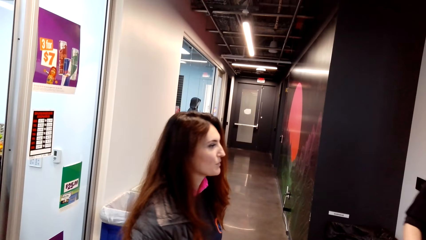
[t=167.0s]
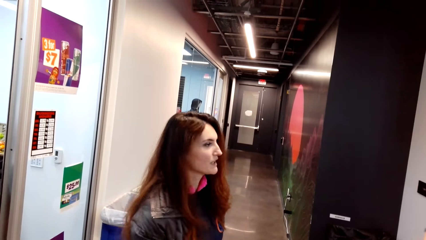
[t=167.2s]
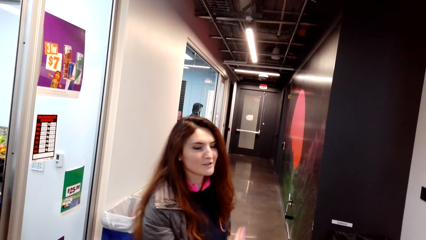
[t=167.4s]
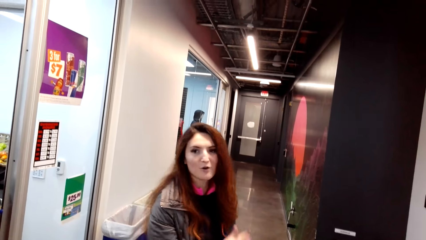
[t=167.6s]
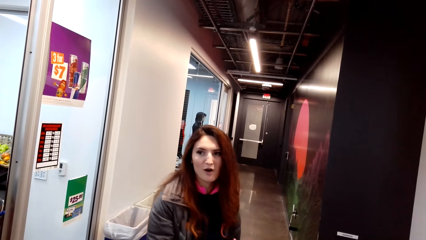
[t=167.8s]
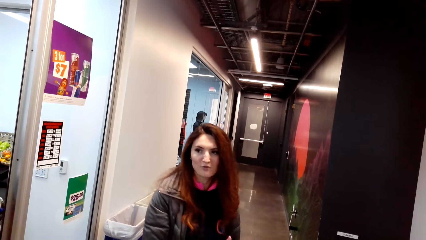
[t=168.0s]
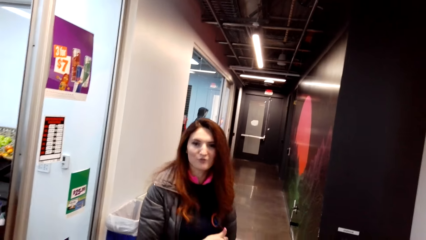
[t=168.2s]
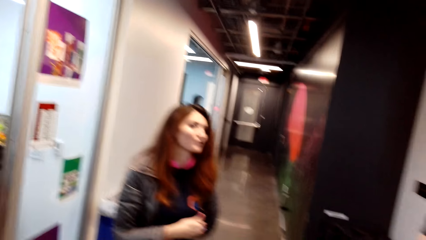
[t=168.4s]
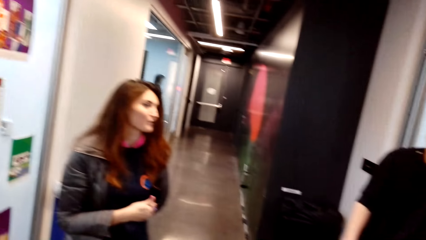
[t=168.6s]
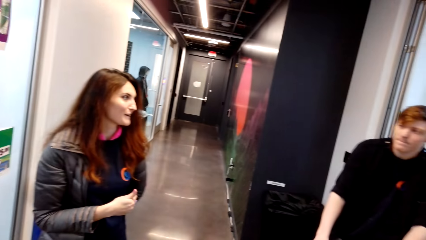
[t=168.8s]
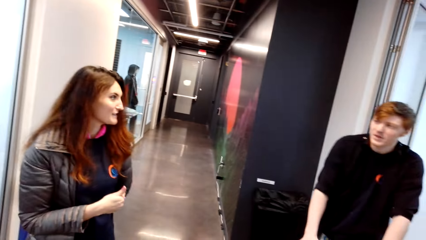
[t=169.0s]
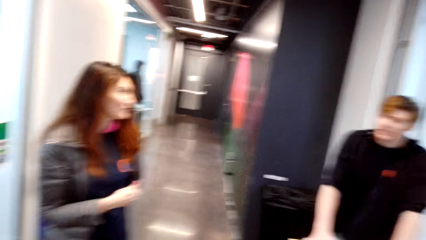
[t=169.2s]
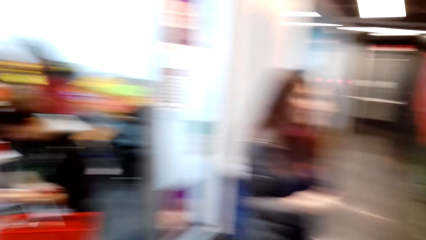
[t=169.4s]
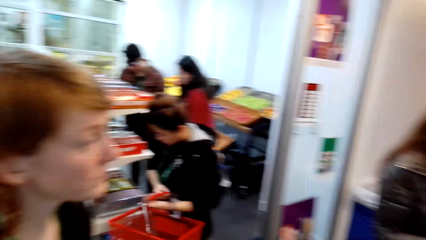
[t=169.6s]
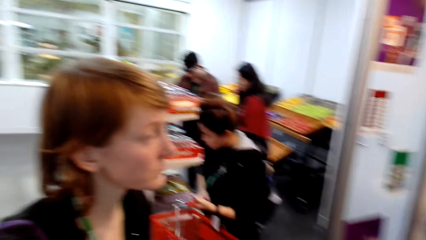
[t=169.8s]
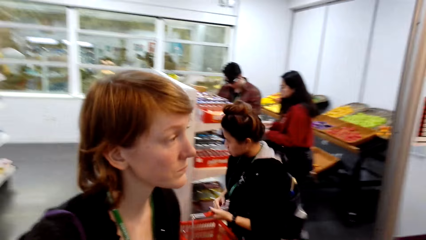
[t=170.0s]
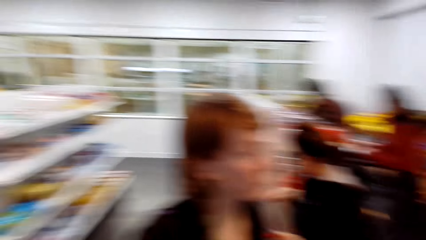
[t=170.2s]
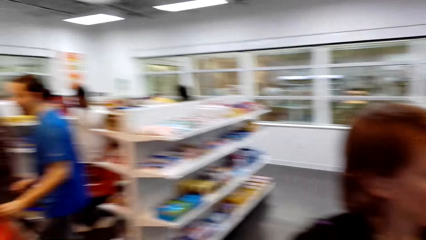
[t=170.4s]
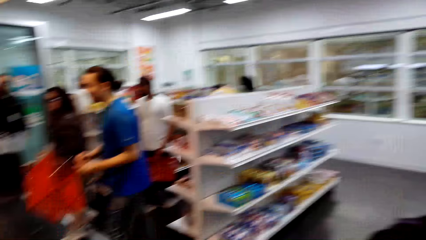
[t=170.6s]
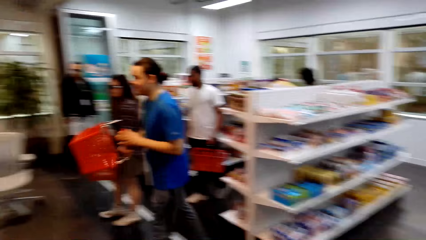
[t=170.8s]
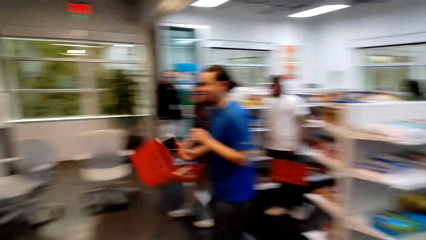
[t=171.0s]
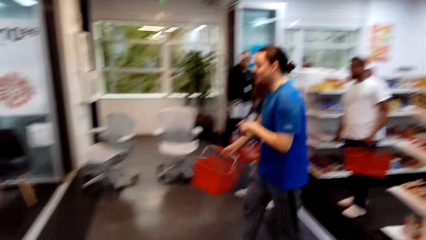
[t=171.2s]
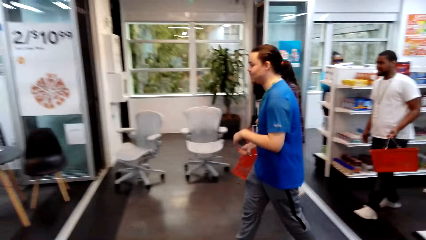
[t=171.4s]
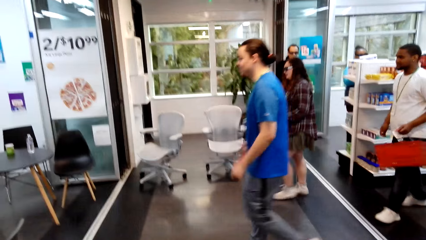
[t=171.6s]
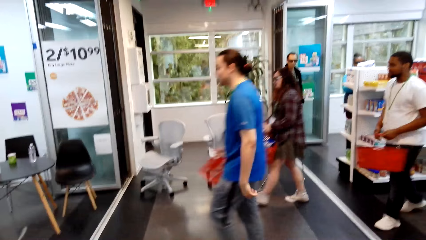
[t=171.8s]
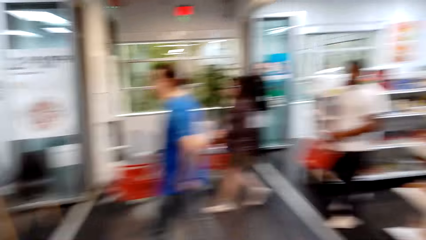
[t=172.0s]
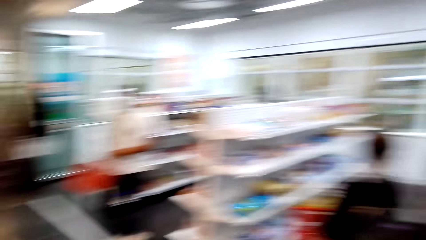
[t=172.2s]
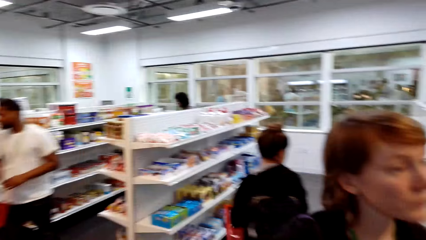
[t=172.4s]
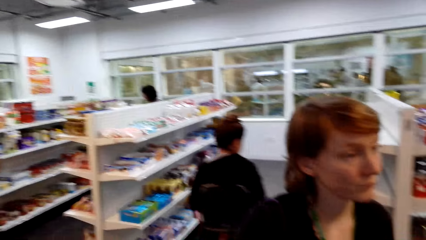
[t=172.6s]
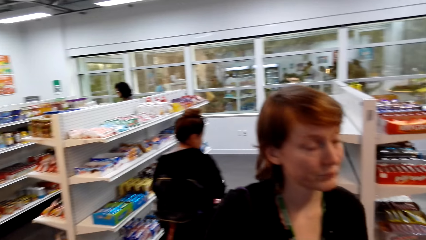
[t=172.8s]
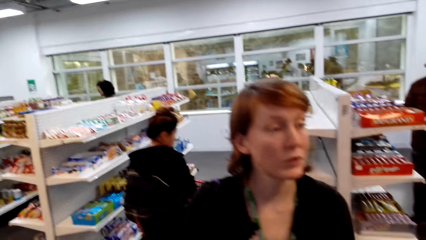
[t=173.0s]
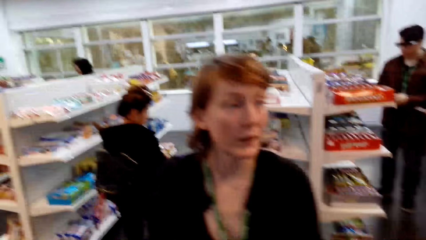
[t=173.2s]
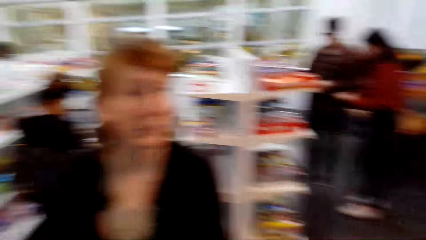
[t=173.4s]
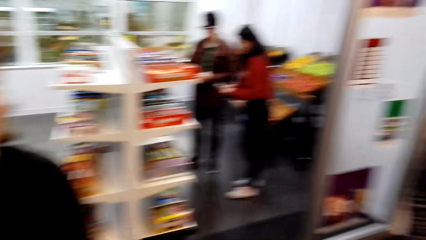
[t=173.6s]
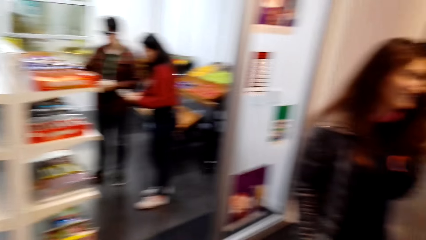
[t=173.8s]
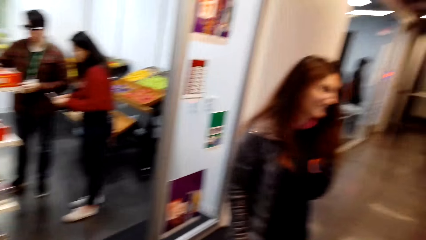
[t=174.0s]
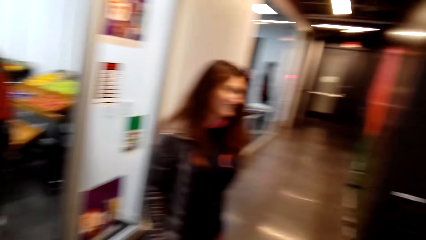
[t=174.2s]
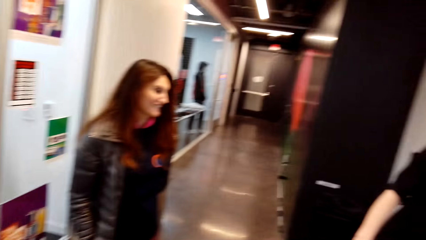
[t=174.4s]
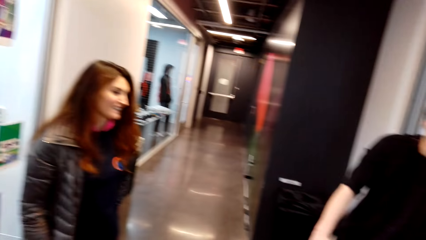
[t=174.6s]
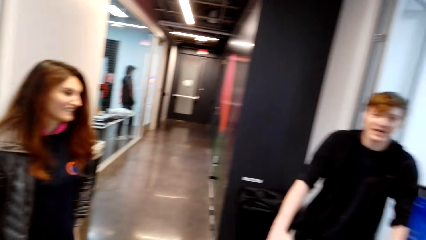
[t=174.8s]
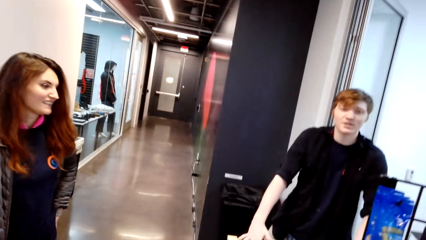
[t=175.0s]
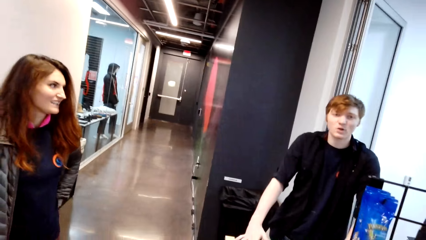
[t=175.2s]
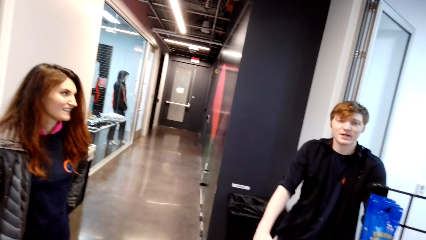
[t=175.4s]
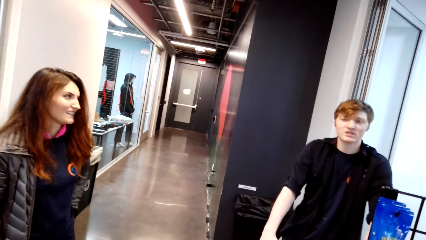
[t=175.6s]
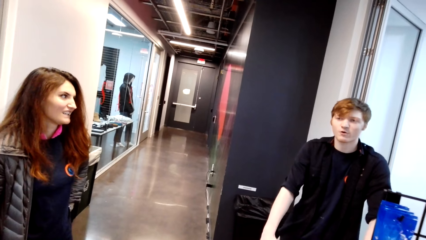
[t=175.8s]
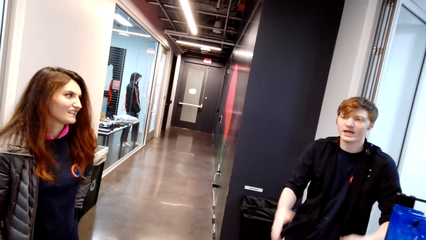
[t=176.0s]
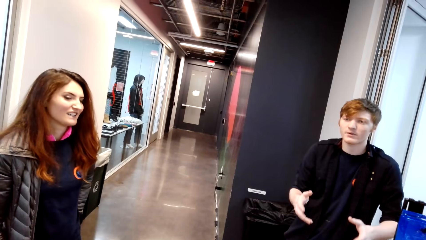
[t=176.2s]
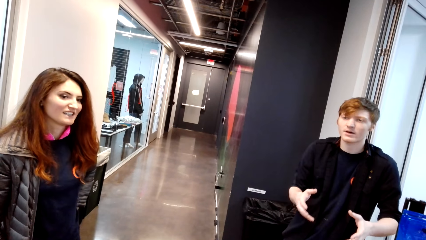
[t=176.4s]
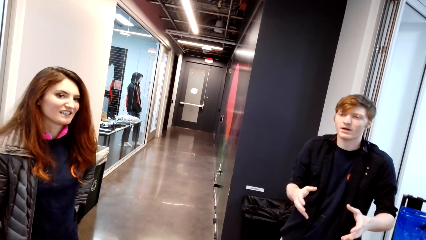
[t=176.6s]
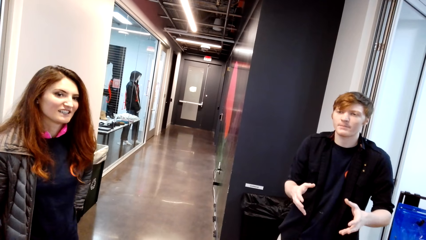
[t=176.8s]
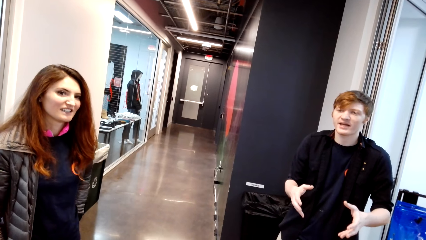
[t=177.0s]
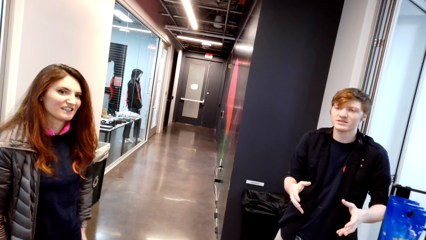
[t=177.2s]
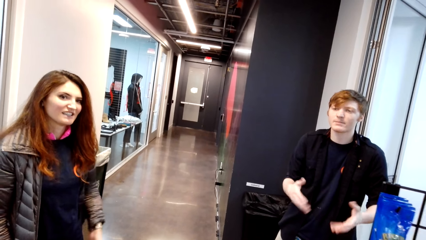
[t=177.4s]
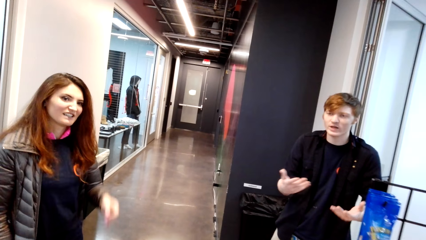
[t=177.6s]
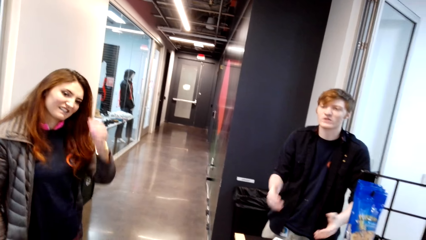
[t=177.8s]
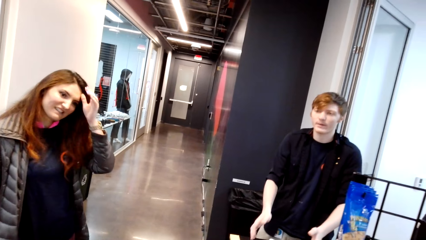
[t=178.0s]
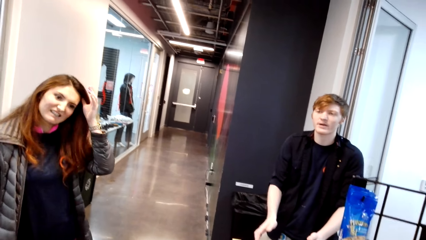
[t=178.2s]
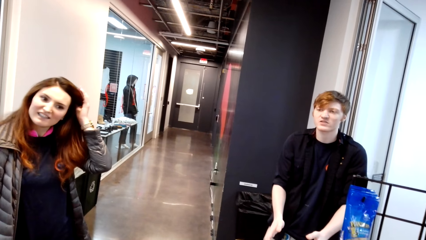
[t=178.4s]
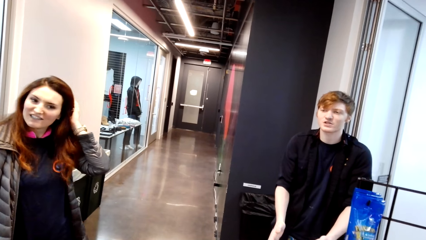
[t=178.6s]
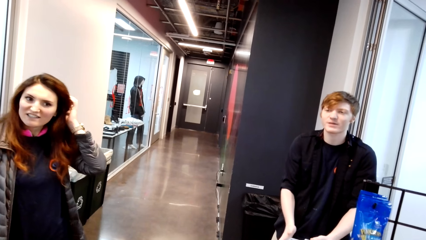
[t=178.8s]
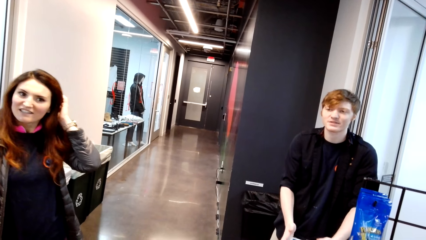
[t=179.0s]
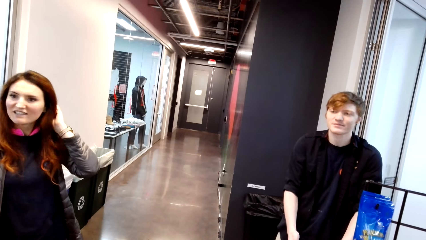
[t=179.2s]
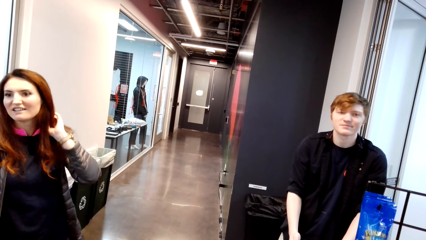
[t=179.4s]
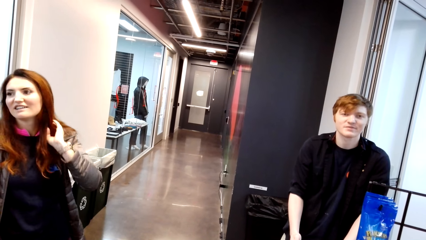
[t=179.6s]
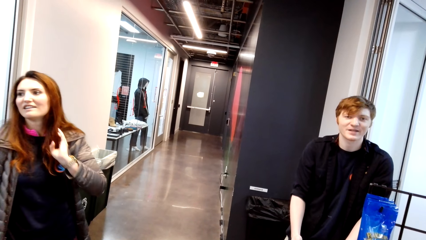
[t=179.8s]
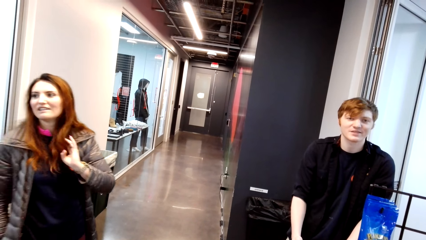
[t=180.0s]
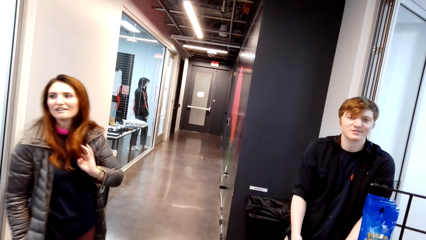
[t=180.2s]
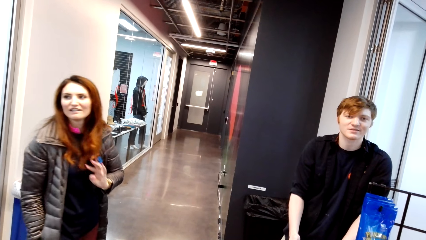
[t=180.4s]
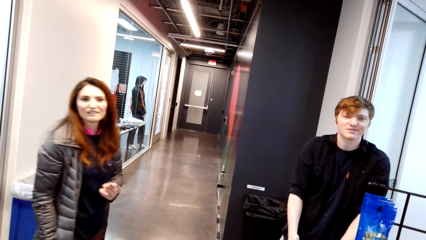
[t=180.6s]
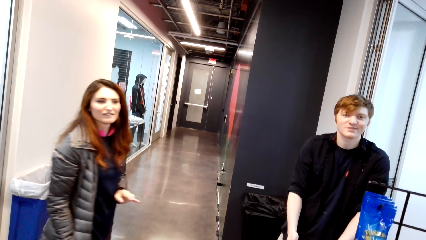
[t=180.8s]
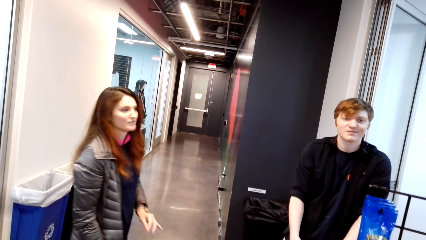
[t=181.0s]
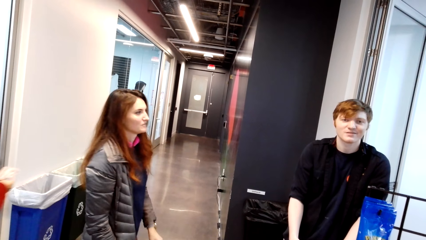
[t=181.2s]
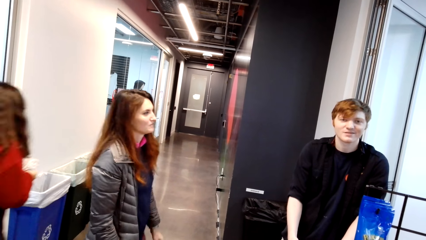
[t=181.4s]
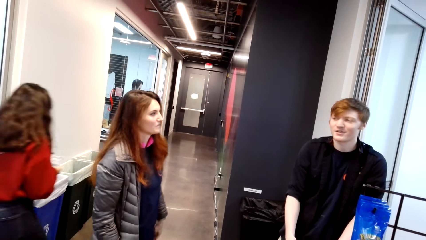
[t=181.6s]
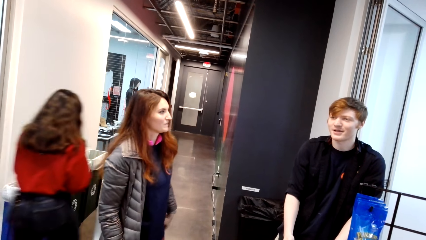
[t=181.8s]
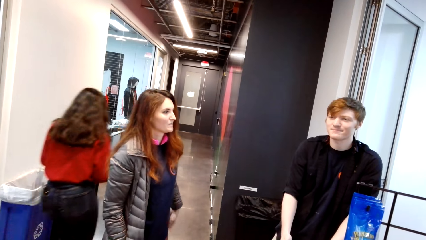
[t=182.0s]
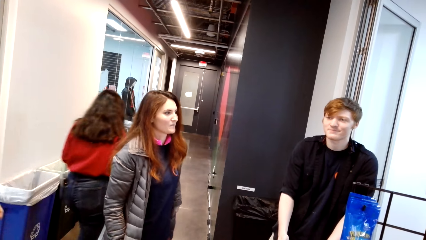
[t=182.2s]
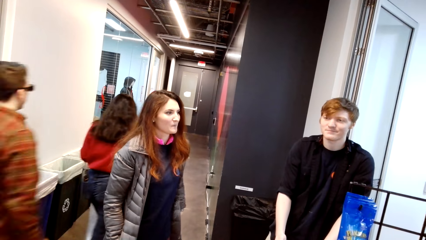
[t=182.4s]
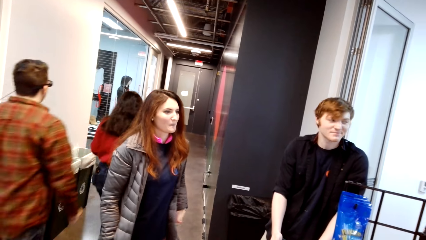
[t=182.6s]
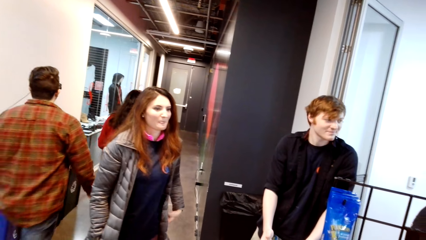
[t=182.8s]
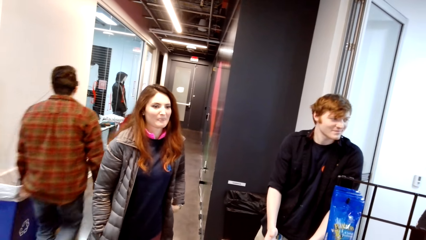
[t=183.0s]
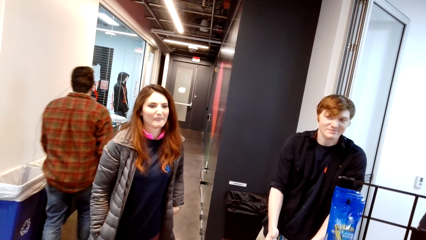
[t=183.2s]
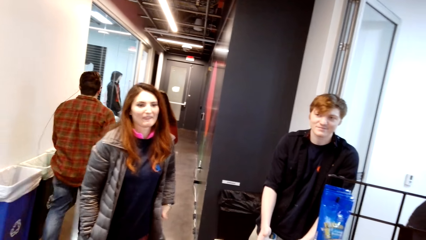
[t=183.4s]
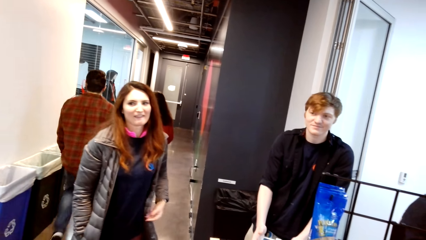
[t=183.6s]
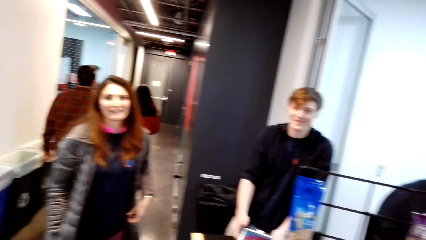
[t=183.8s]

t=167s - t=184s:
The camera wearer talks and looks around. The man talks with the lady. The man talks with the camera wearer. The camera wearer looks around.
